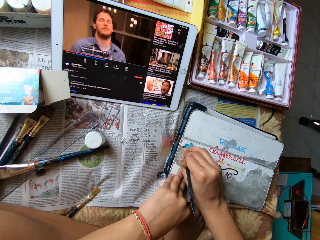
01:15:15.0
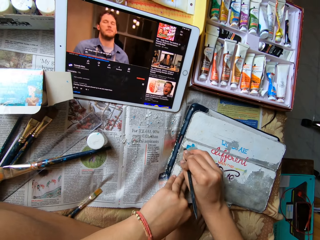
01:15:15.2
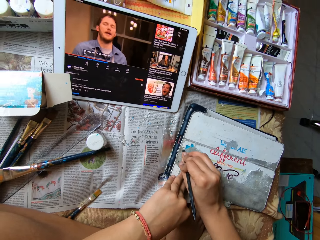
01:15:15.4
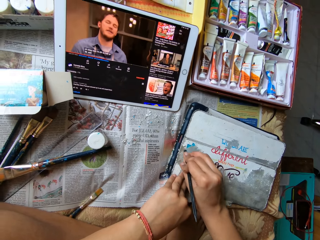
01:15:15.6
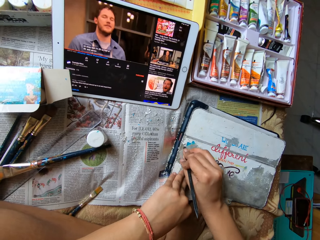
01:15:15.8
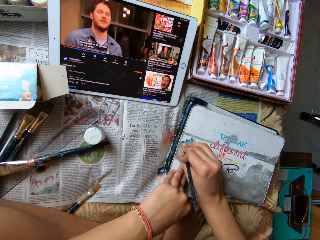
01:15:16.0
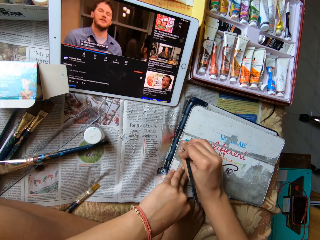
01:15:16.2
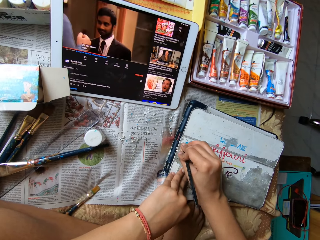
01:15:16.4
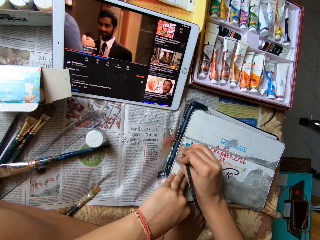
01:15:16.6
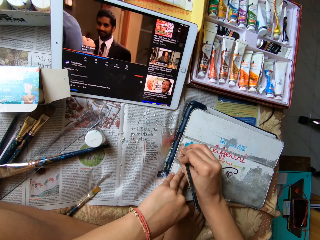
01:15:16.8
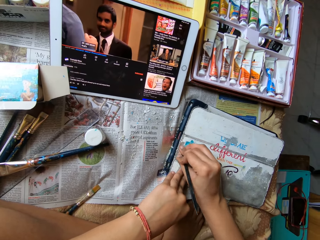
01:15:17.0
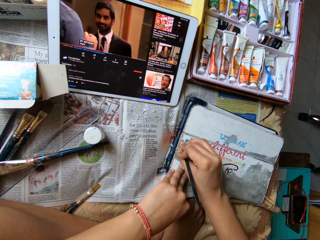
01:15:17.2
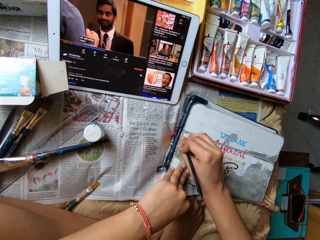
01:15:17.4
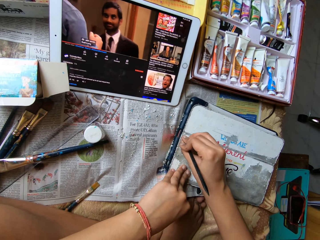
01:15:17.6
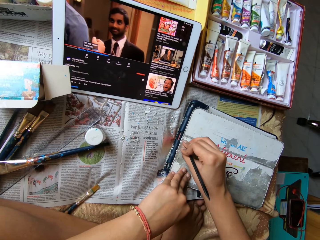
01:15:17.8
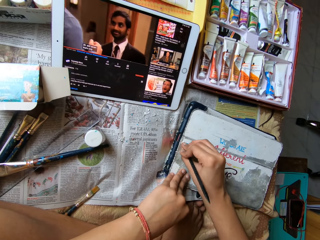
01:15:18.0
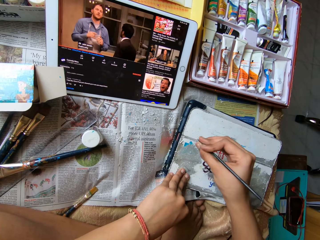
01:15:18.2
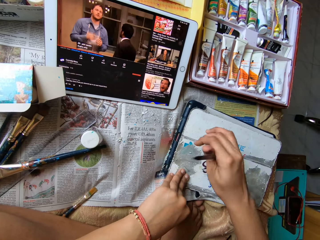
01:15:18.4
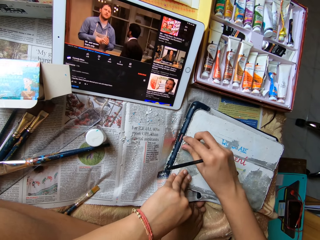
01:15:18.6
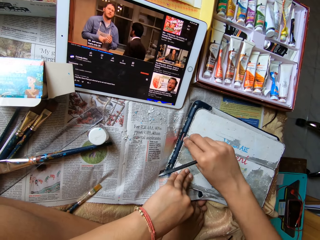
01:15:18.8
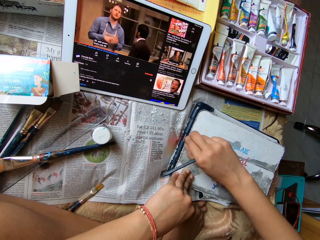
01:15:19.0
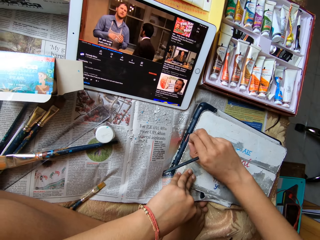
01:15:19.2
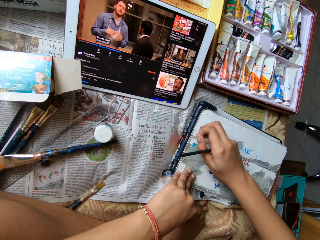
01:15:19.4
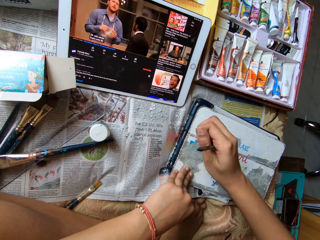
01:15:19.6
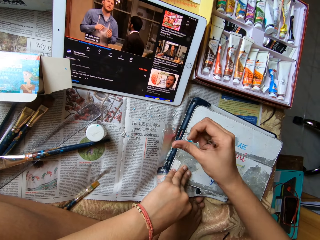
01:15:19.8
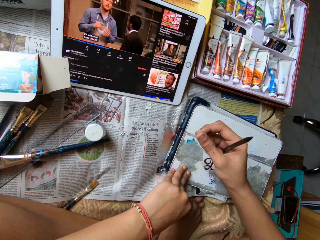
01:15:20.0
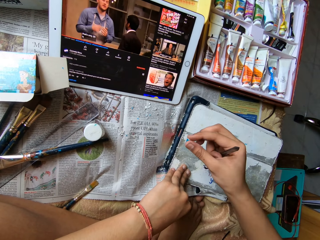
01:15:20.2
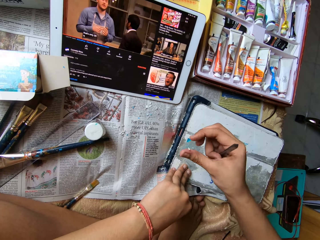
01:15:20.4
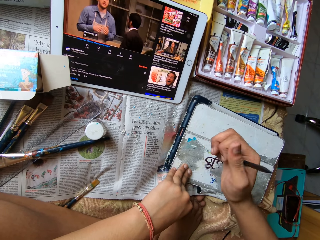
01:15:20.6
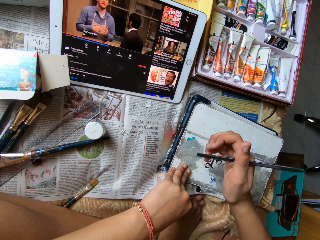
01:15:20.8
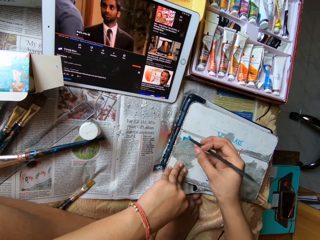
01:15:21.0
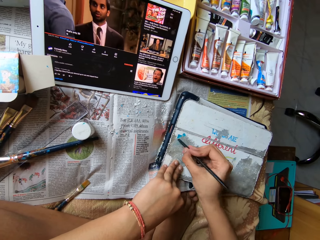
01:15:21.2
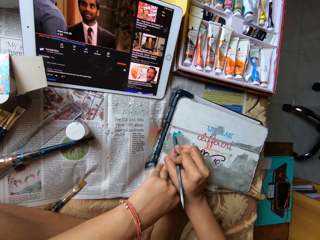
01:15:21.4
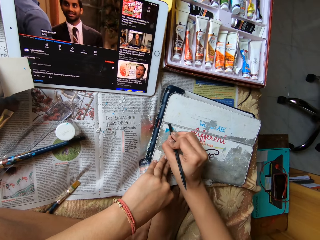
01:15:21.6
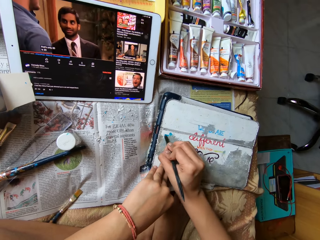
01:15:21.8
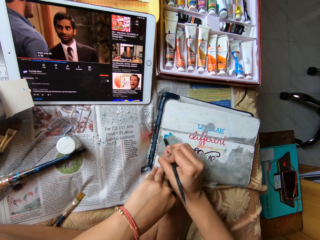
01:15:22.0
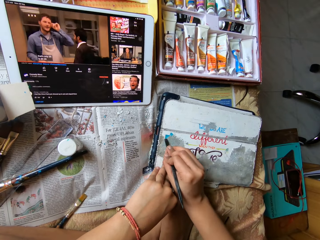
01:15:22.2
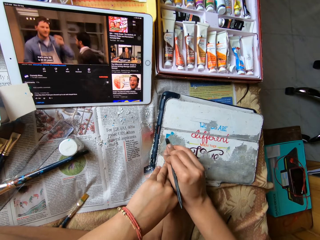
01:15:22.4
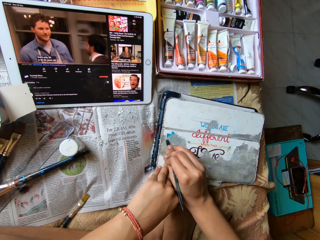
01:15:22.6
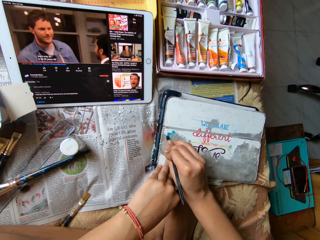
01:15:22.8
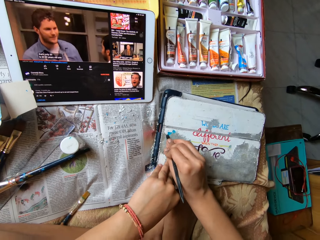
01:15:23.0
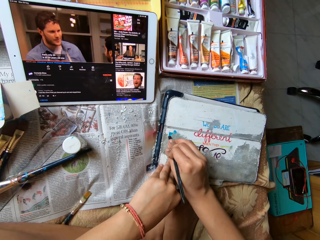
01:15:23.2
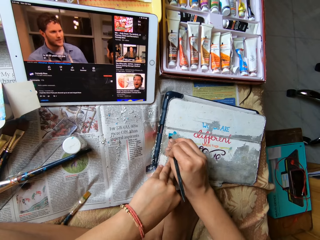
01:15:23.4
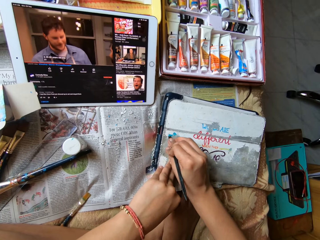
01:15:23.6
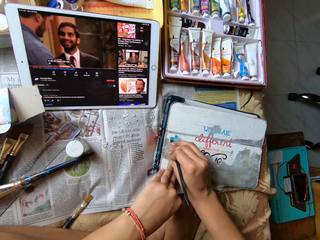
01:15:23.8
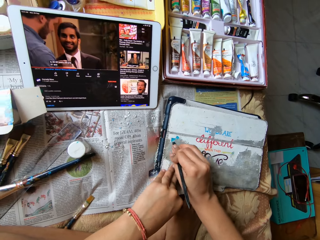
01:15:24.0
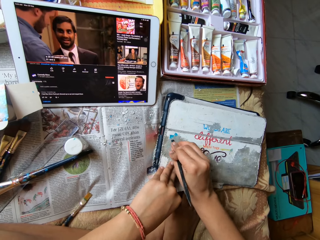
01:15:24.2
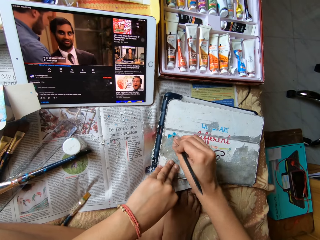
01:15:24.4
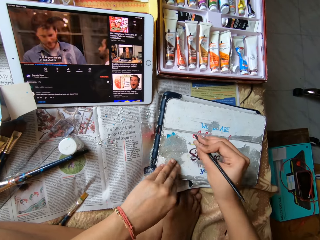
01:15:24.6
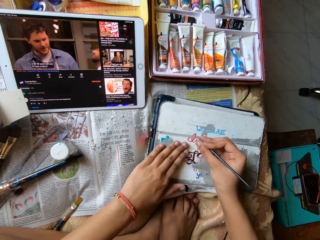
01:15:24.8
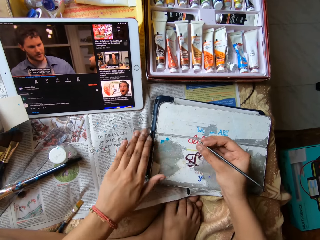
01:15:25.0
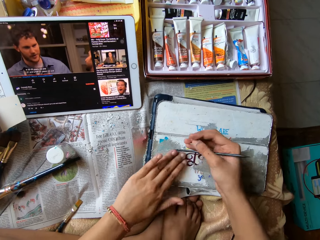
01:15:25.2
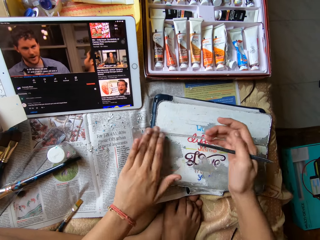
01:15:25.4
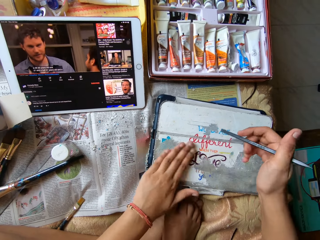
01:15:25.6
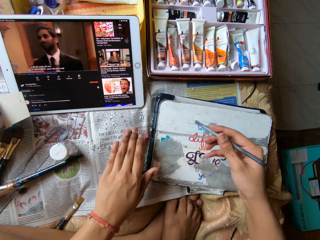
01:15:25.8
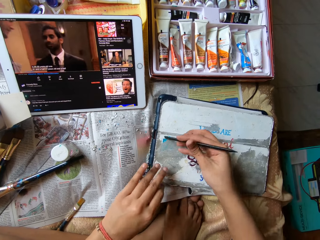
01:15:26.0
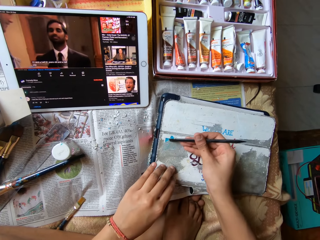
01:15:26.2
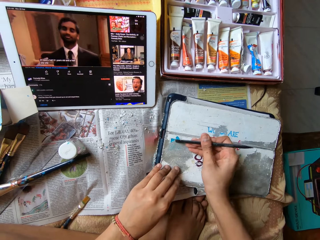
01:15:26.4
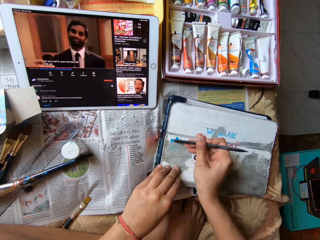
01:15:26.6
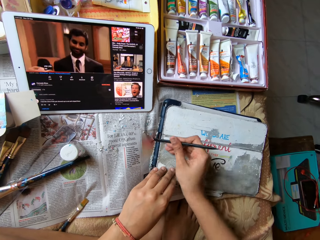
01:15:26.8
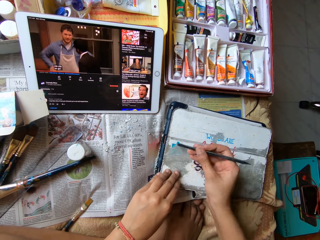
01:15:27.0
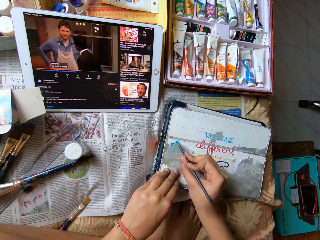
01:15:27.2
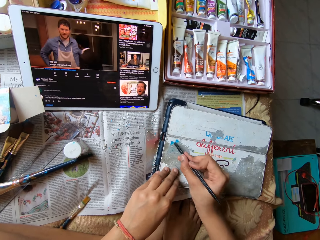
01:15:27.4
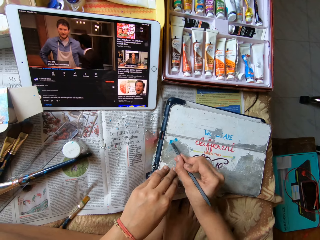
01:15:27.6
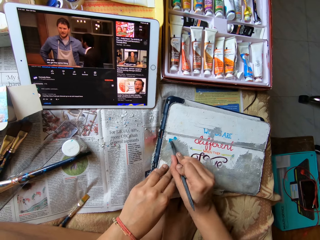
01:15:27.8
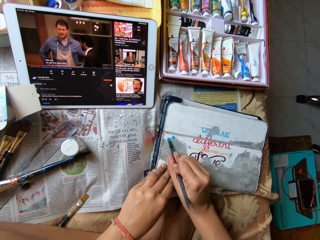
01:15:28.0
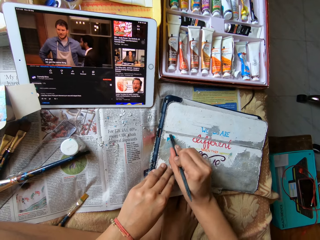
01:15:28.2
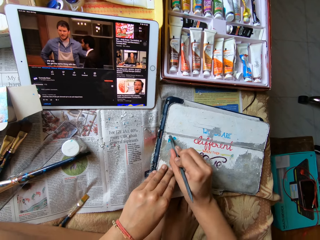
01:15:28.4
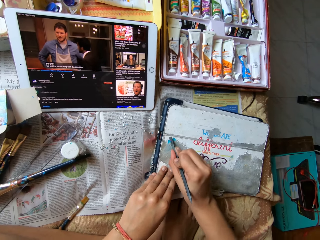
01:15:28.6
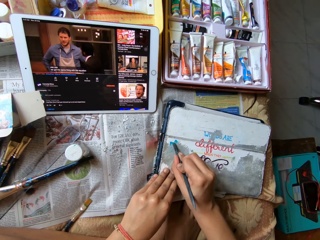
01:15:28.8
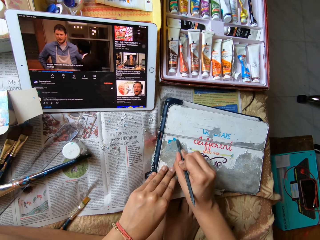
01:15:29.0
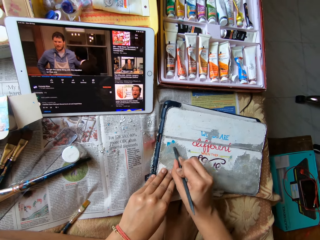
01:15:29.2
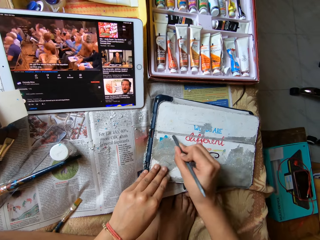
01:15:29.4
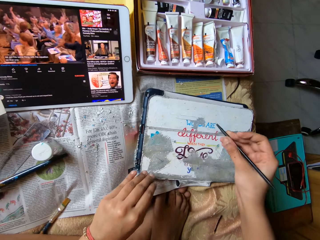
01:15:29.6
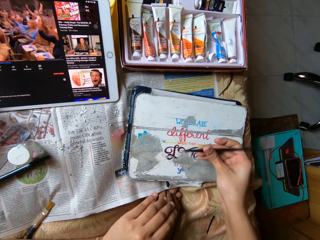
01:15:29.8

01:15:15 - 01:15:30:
The camera wearer peels paper residue off the tablet case cover with her right hand. She pulls the iPad cover, twists the iPad cover, and drops a piece of the iPad cover. She scrapes paper residue off the tablet case cover with the modelling tool in her right hand. She wipes off paper residue from the tablet case cover with her left hand. She scrapes paper residue off the tablet case cover with the modelling tool in her right hand.

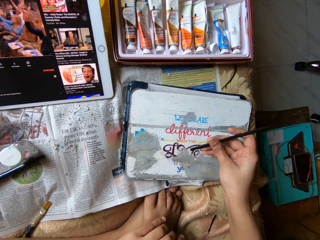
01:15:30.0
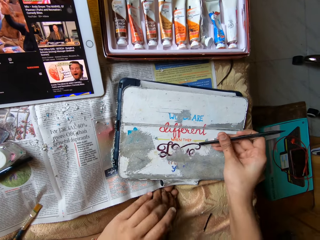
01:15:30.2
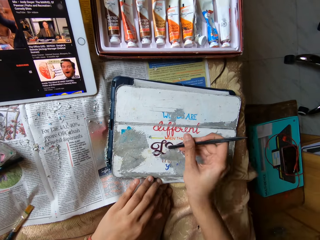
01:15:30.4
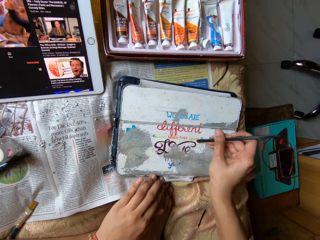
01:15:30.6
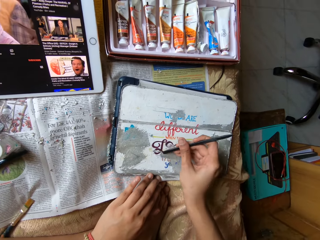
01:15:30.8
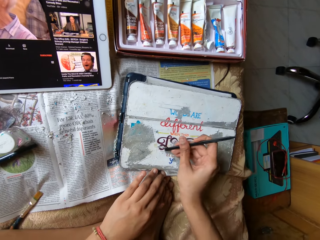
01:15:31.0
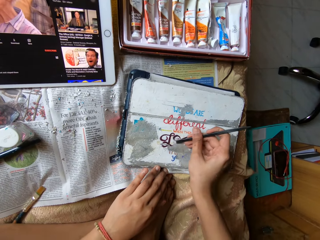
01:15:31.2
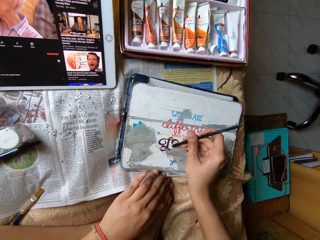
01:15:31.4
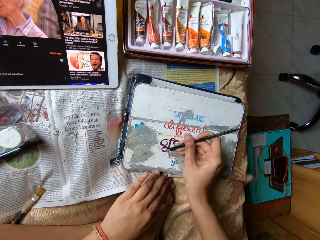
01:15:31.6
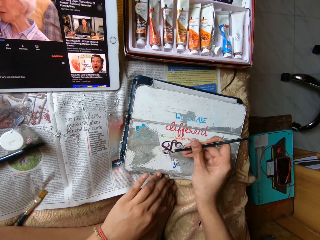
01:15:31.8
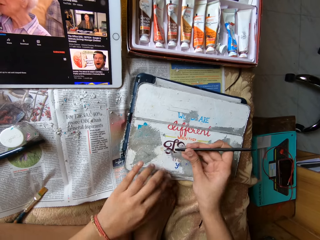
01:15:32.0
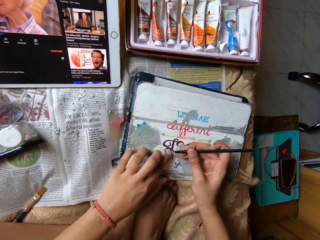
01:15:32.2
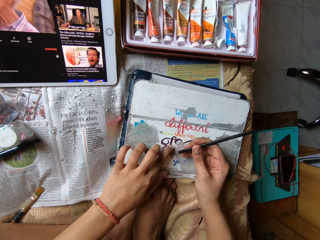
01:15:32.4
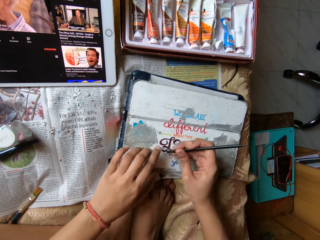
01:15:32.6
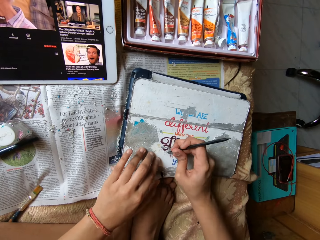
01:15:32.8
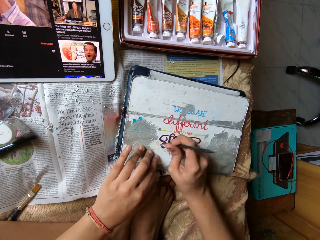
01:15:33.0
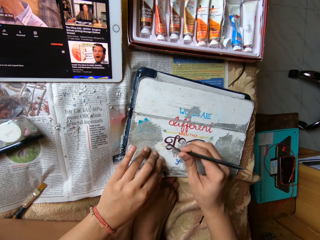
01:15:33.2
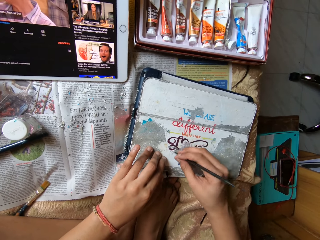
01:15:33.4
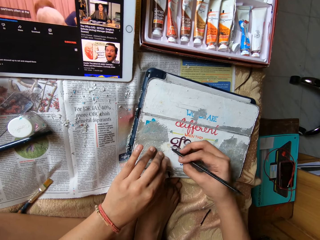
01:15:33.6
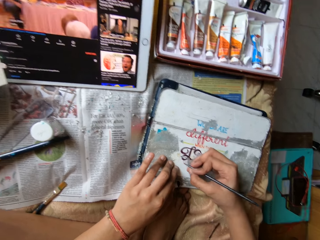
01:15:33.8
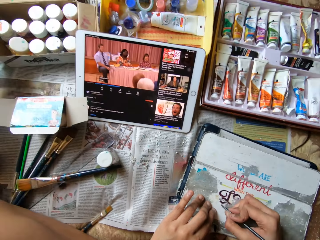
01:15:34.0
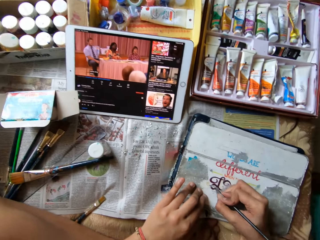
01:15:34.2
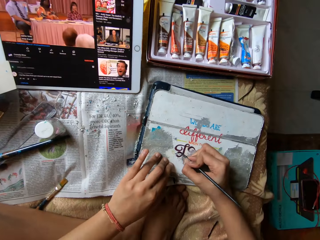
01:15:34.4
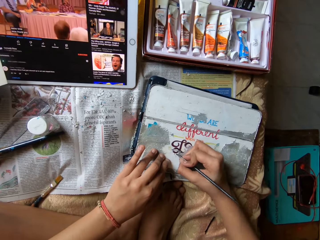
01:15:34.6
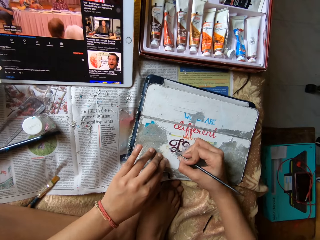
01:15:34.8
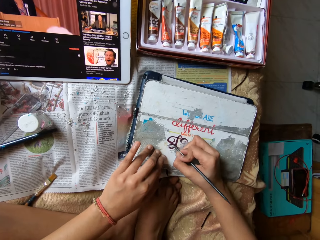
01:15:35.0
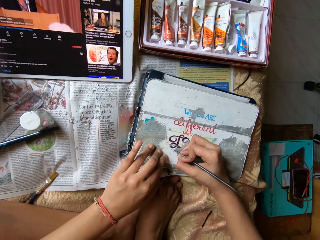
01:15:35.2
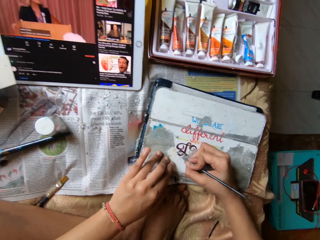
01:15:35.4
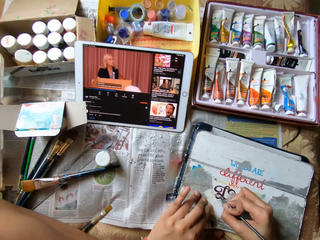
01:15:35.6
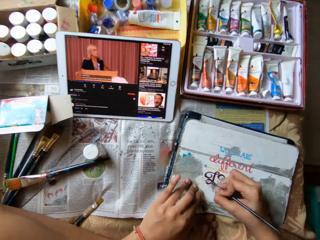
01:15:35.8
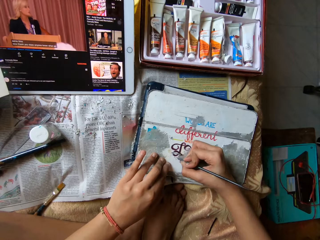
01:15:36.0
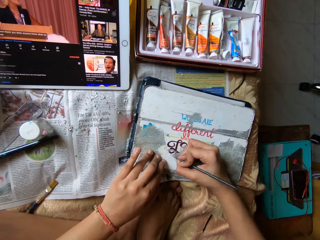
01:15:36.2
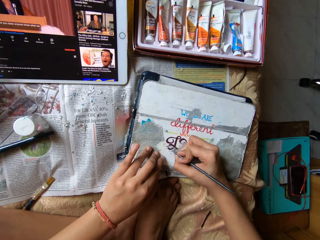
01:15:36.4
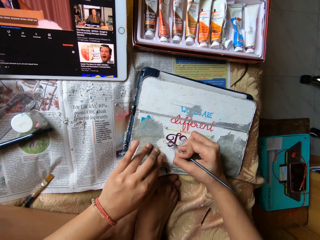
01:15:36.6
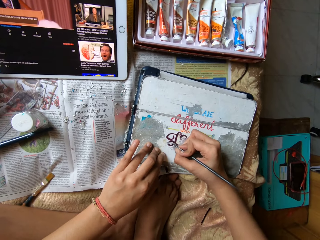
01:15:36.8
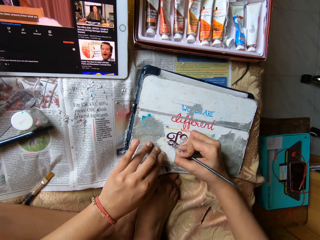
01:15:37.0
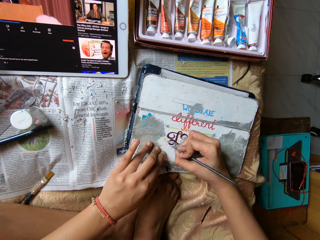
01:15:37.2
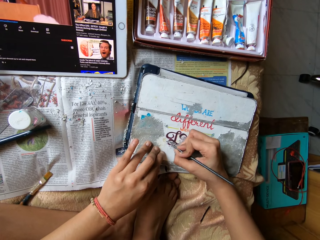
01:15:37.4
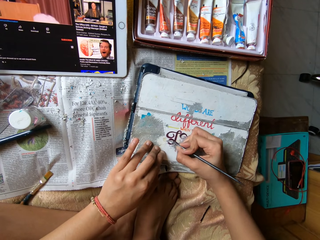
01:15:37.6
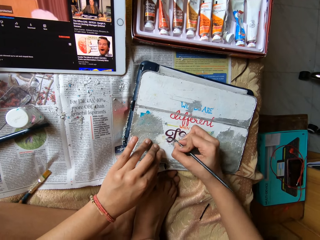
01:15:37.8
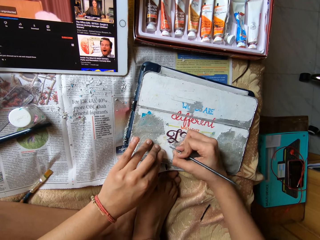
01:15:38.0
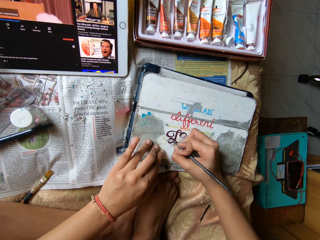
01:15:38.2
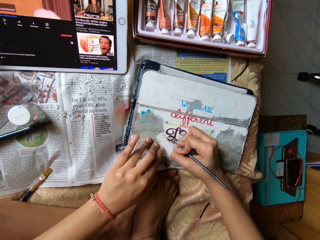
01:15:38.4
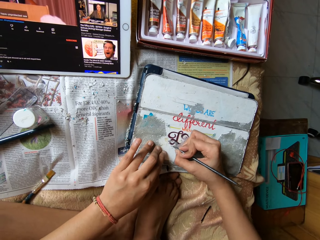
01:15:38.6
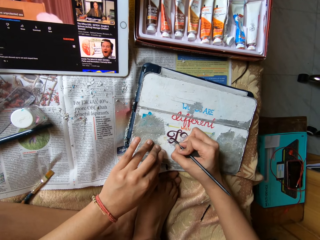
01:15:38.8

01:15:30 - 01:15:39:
The camera wearer touches the tablet case cover with her left hand. She scrapes paper residue off the tablet case cover with the modelling tool in her right hand.
